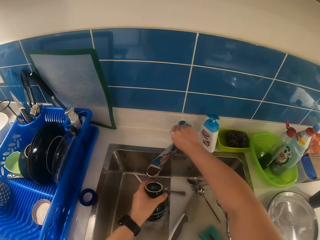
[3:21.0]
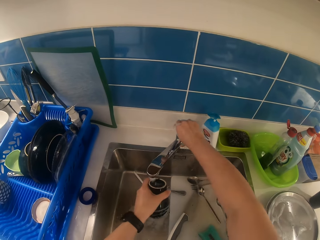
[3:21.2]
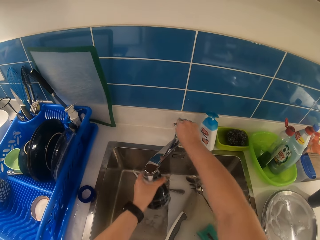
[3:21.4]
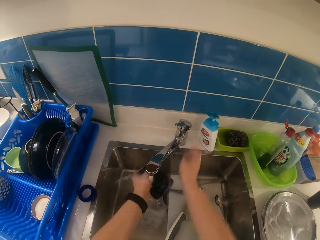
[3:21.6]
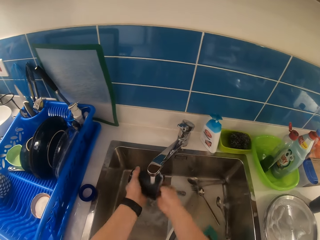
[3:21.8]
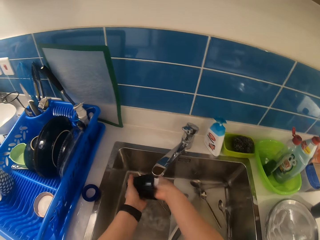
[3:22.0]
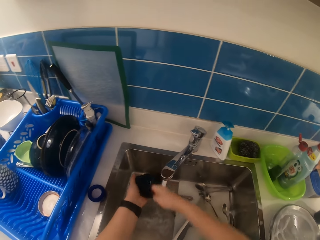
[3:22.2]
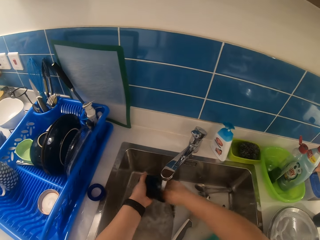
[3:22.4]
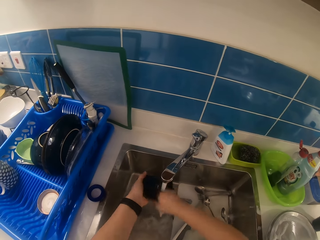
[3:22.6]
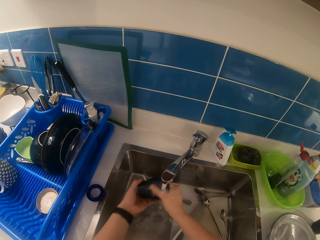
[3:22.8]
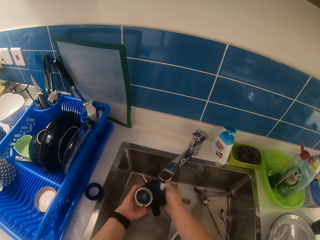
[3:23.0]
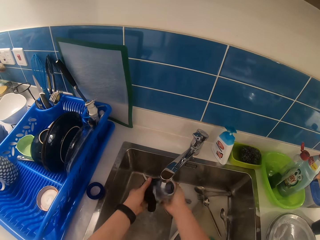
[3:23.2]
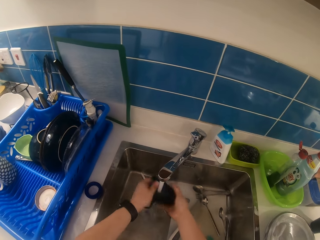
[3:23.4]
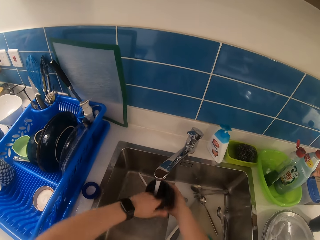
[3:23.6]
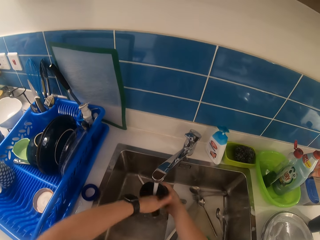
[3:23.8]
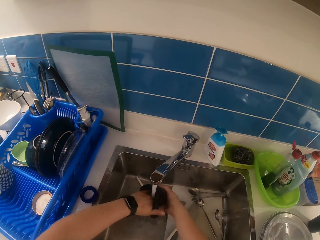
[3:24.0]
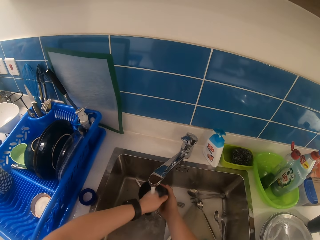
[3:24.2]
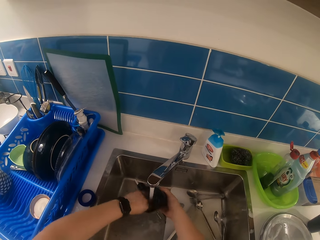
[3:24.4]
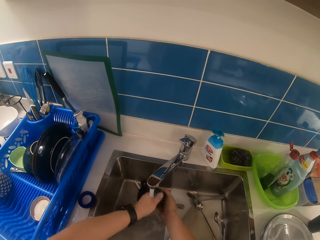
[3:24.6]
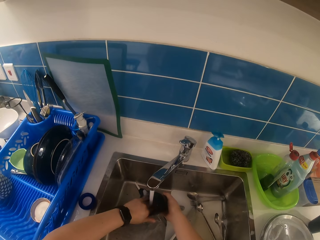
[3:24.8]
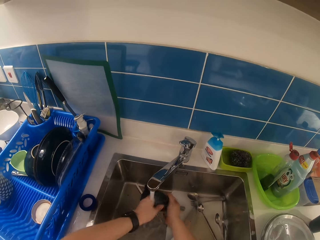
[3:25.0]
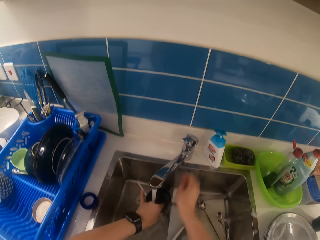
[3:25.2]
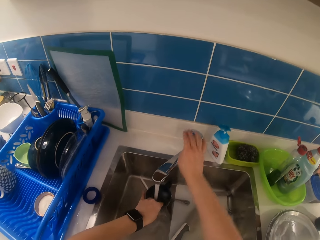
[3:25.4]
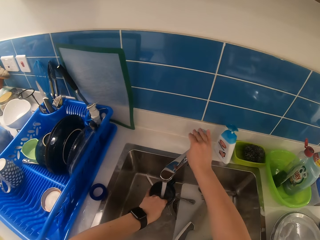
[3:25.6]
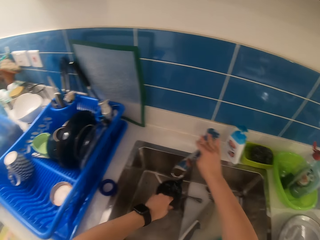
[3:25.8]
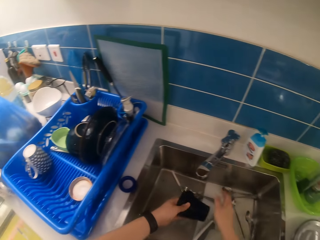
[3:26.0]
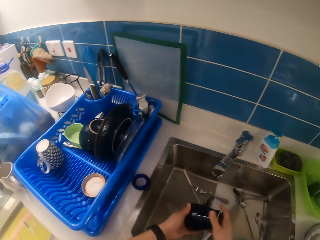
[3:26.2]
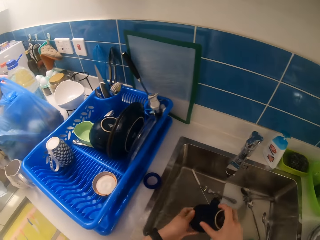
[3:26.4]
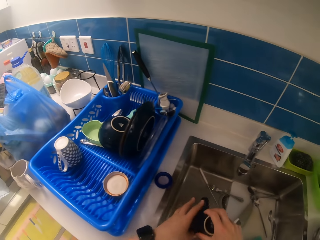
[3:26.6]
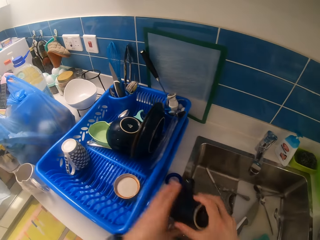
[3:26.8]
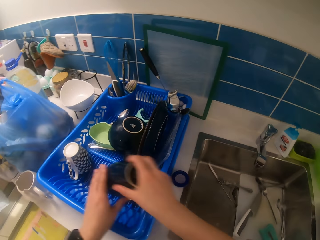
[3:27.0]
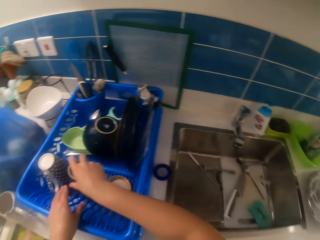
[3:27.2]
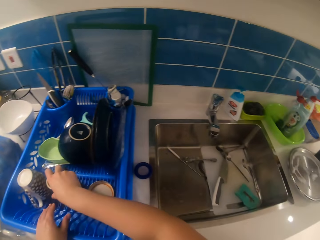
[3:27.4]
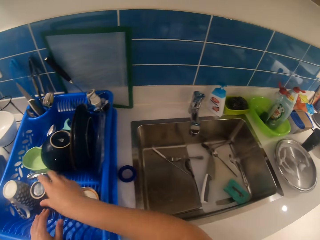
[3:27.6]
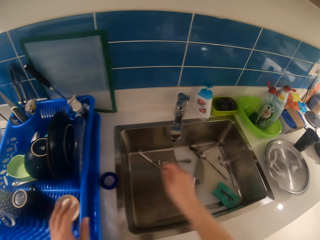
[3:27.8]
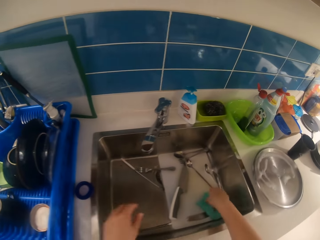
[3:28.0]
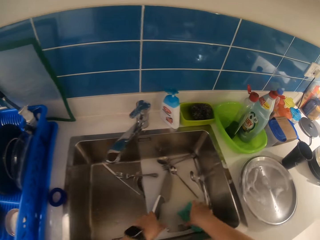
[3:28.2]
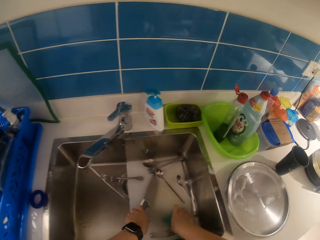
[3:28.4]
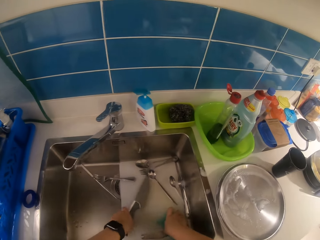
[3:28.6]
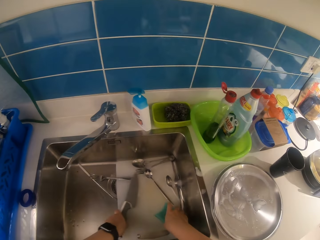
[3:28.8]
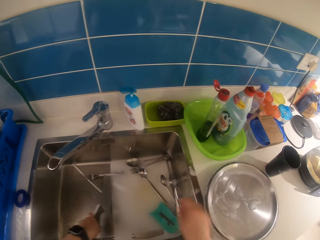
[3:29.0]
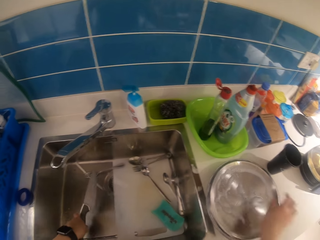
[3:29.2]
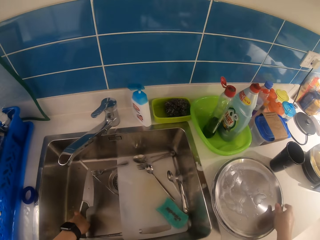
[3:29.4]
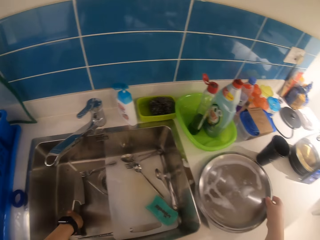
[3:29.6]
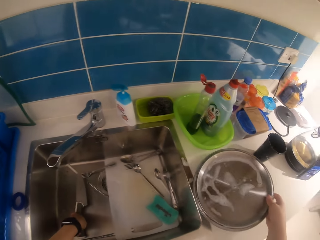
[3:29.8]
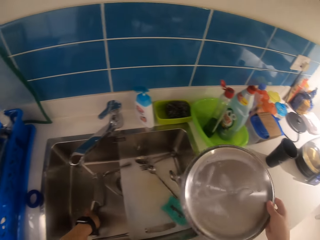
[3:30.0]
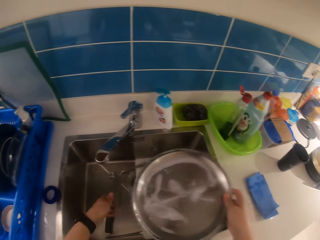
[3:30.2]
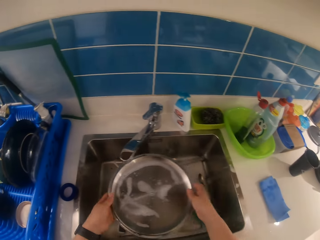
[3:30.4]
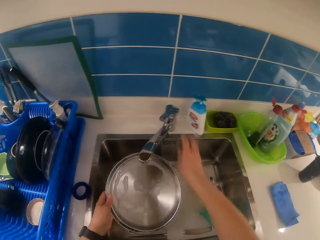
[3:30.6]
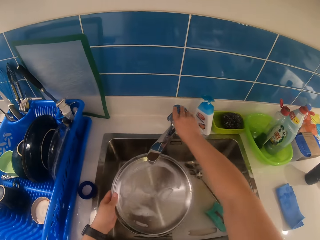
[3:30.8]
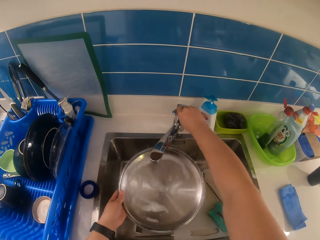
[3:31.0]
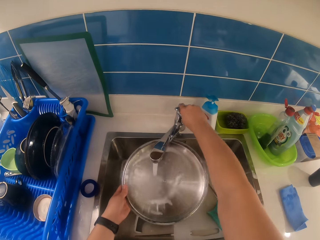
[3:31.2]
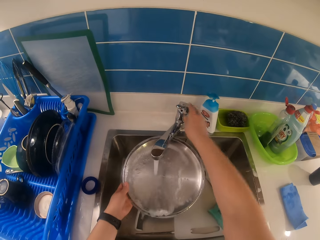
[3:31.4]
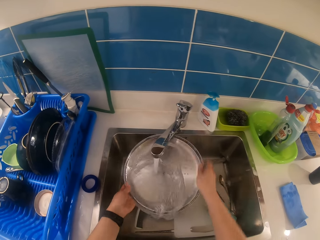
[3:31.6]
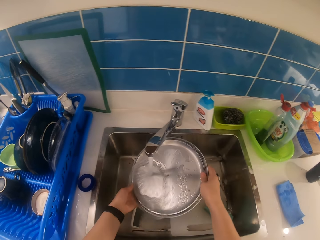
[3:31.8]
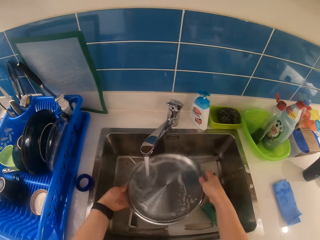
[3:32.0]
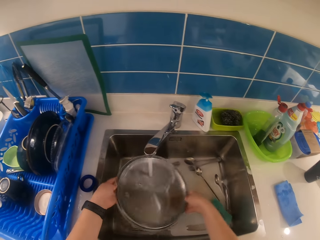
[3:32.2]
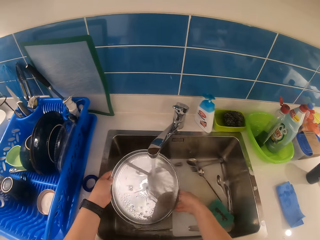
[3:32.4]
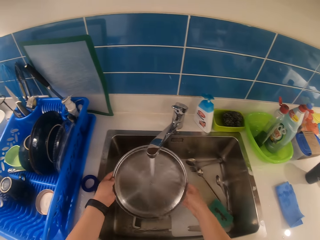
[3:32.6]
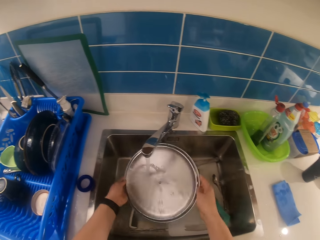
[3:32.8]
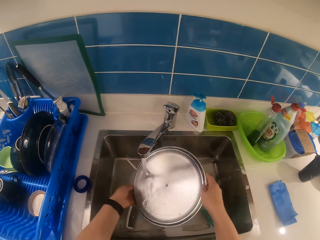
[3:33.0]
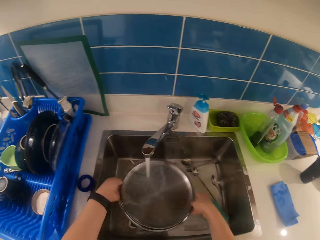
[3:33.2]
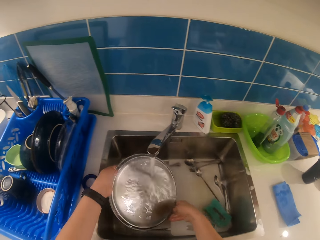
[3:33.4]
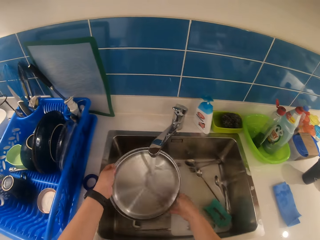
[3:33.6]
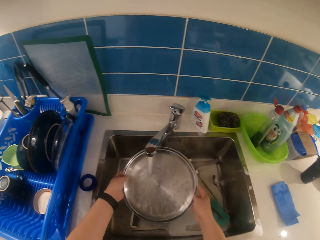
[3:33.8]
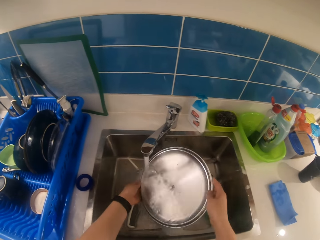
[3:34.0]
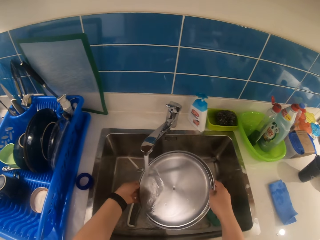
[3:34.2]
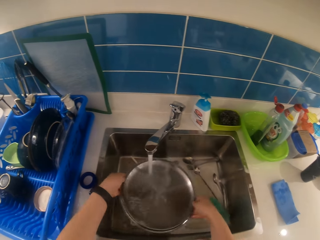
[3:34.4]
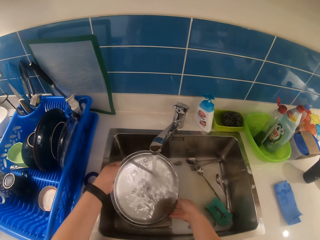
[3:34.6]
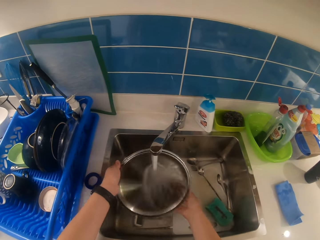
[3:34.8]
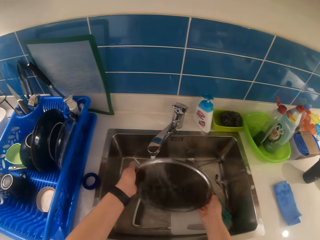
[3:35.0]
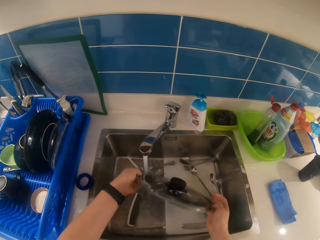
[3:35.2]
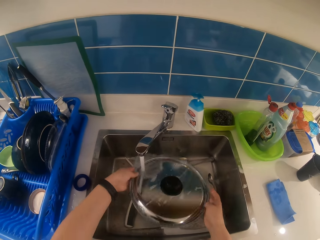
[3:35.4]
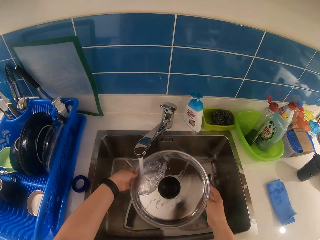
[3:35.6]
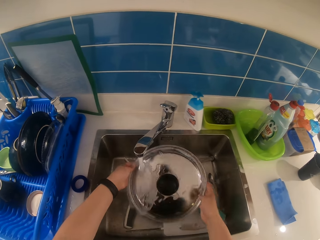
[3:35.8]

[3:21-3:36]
The camera wearer closes the tap. He turns on the tap with his right hand. He puts aside the sponge. He rinses the mug under the tap with both hands. He turns off the tap with his right hand. He puts the mug in the rack with his right hand. He touches the sponge in the sink with his right hand. He moves a knife in the sink with his left hand. He picks up the pot lid on the worktop with his right hand. He turns on the tap with his right hand. He rinses the pot lid under the tap with both hands.

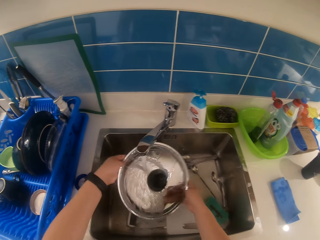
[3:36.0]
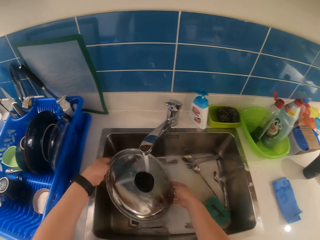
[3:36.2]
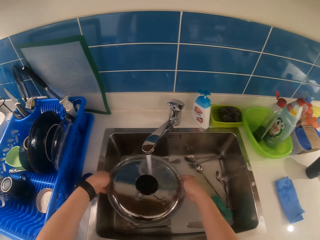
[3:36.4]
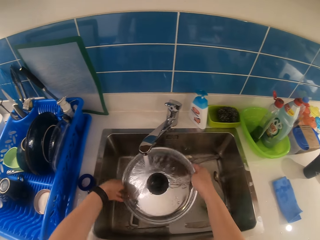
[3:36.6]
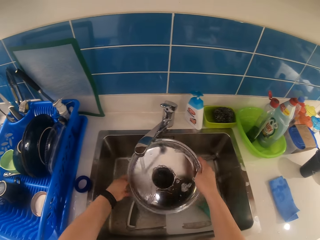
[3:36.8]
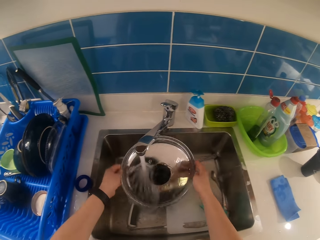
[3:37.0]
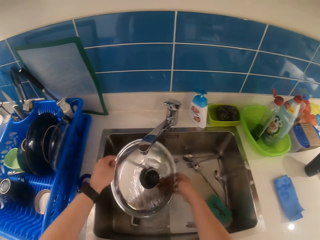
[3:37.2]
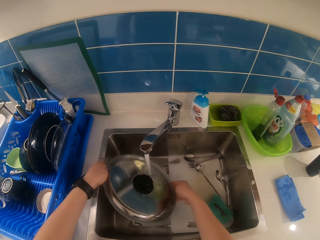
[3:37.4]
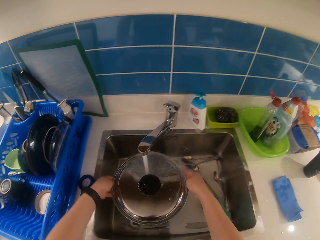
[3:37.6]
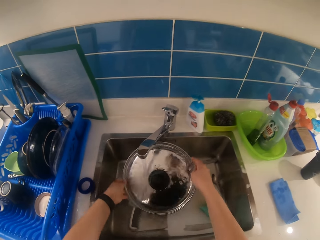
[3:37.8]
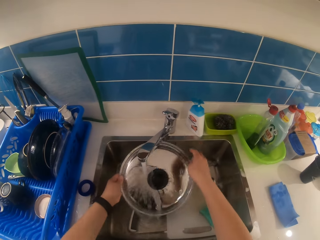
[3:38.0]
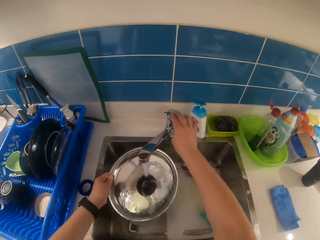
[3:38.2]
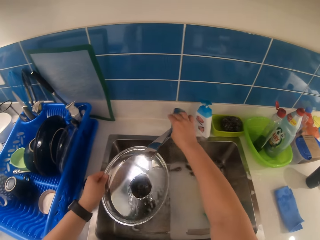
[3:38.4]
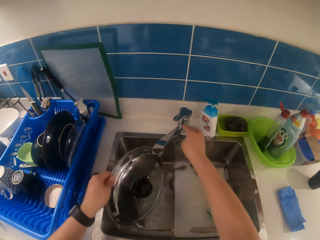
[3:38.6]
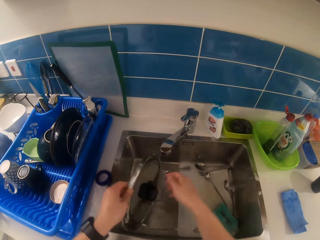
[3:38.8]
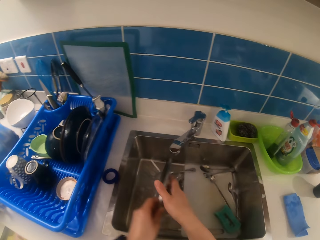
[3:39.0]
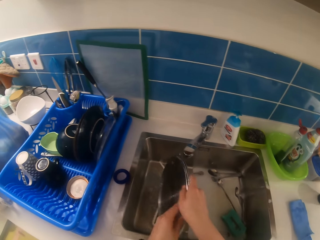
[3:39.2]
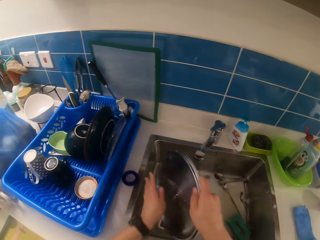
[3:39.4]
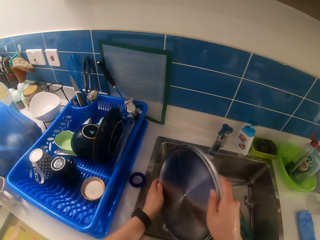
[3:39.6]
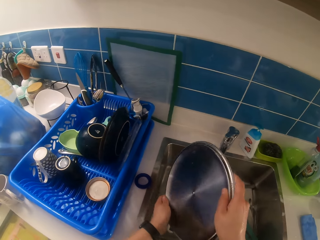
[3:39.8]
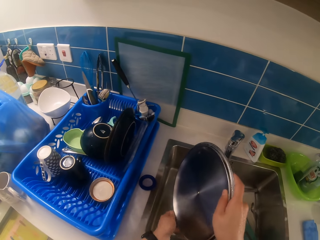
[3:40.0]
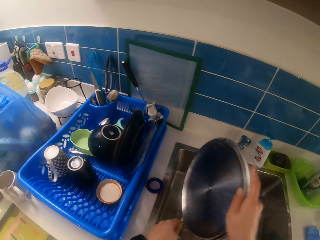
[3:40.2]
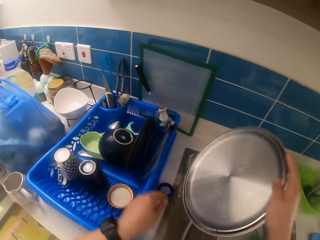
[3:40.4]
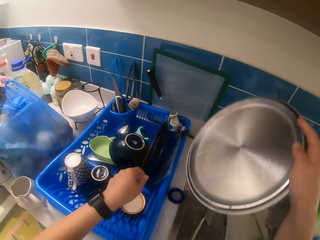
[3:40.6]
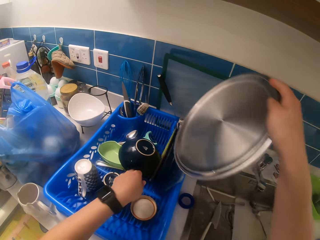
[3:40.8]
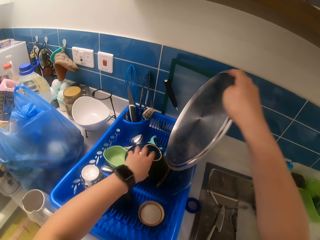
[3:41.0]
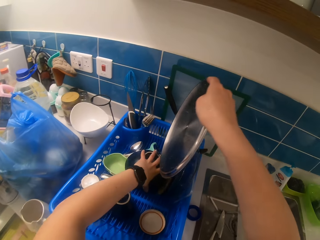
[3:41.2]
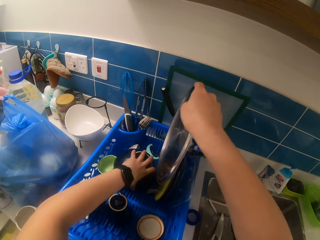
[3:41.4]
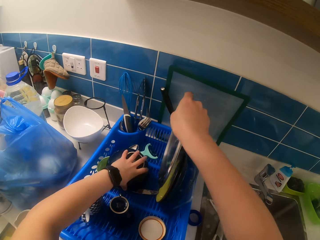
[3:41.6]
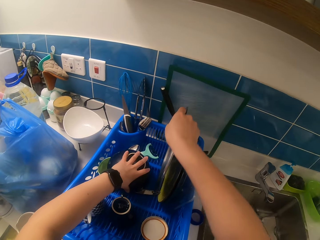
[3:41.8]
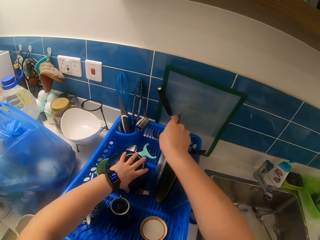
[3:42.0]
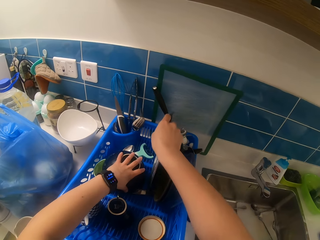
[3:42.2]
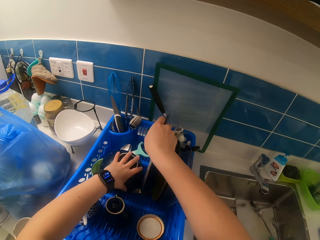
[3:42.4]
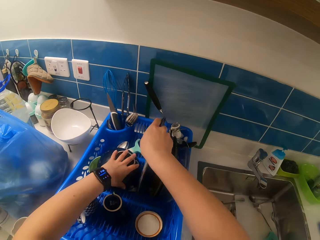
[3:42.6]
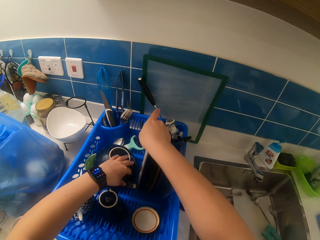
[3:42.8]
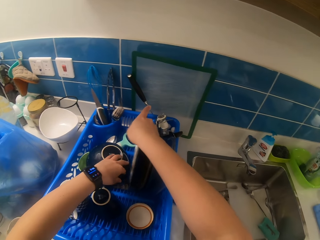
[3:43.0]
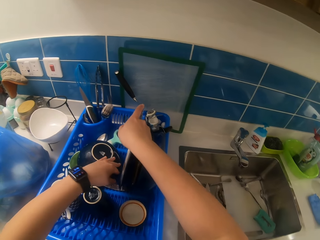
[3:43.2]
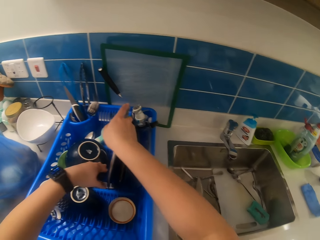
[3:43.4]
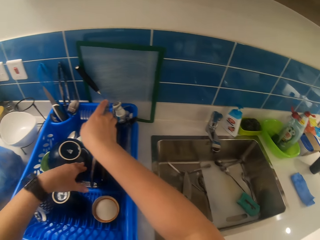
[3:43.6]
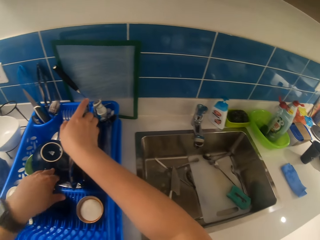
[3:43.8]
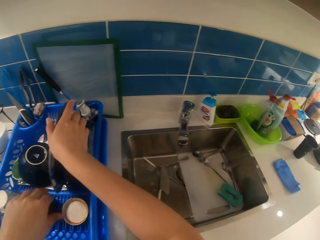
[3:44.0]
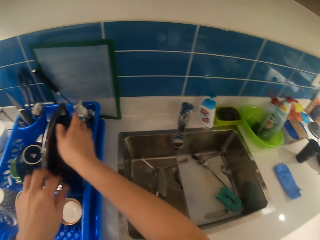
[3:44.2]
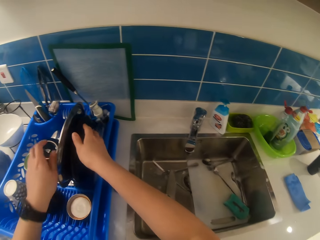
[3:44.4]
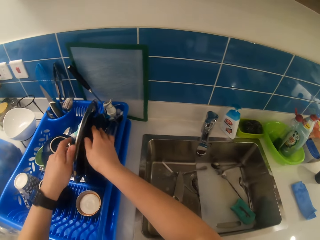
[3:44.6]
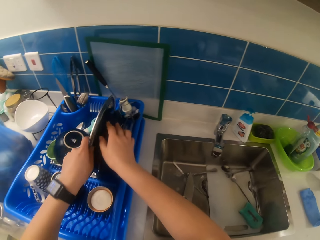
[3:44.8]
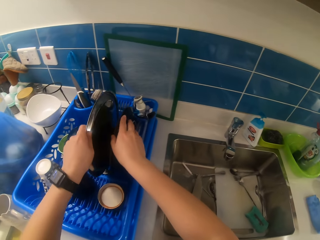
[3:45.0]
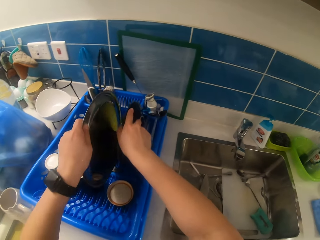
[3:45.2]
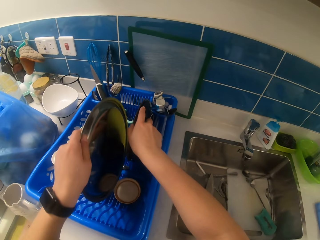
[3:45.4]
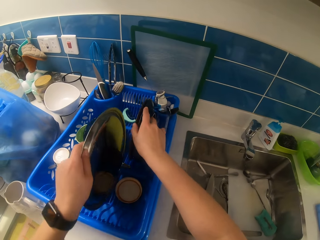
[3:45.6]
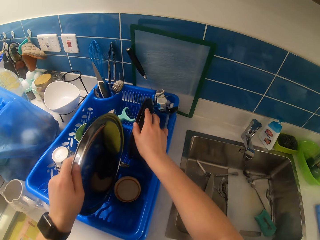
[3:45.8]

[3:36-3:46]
The camera wearer turns off the tap with his right hand. He puts the pot lid in the rack with his right hand.
